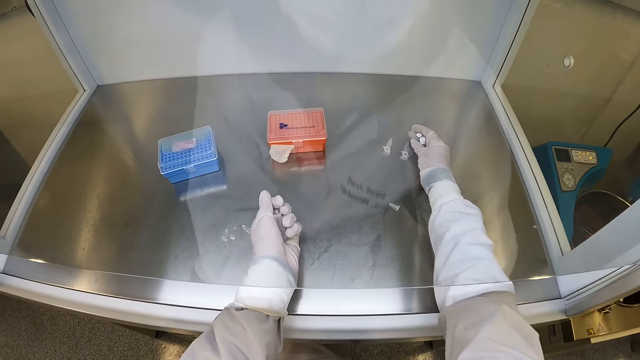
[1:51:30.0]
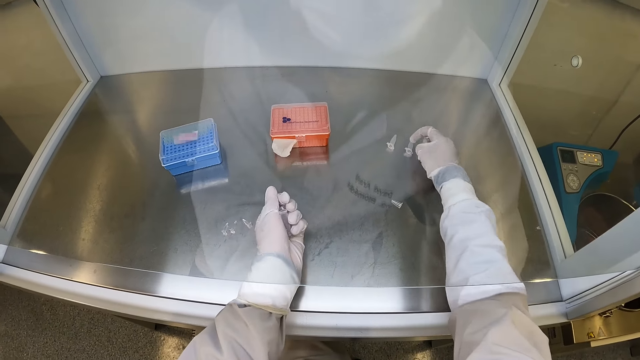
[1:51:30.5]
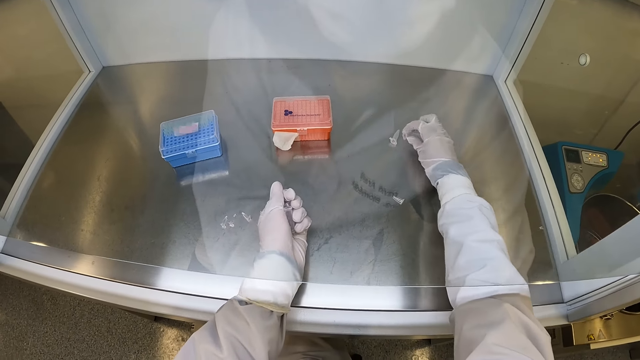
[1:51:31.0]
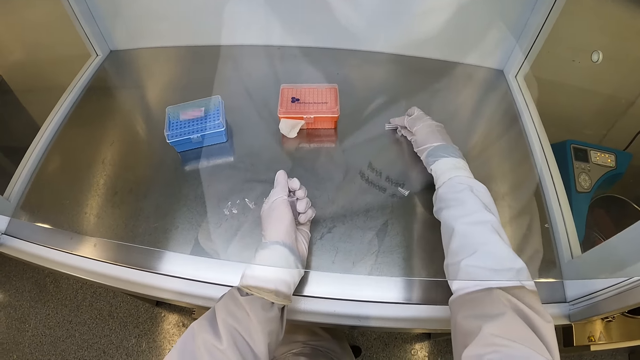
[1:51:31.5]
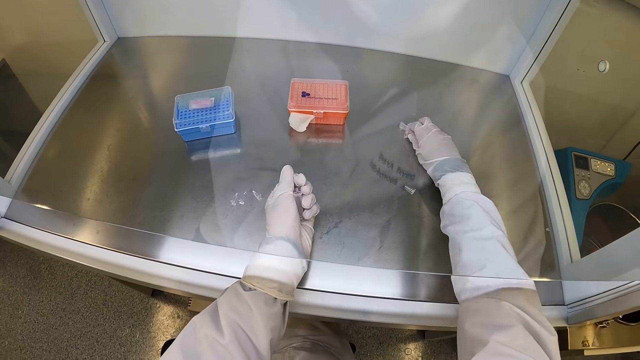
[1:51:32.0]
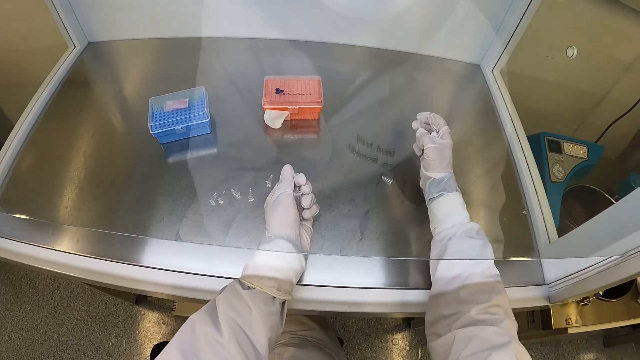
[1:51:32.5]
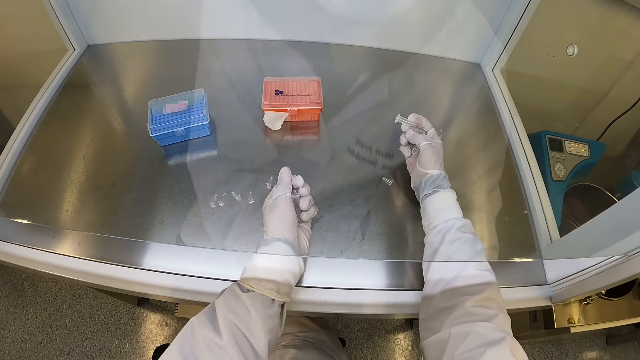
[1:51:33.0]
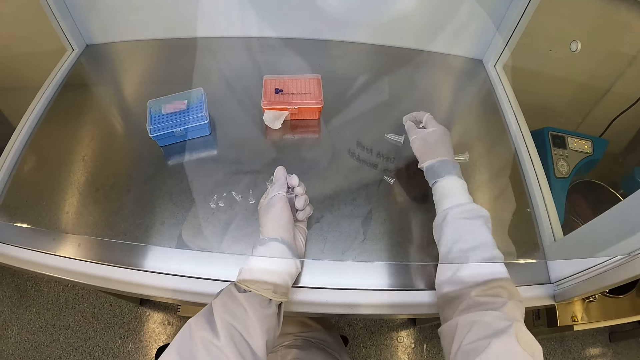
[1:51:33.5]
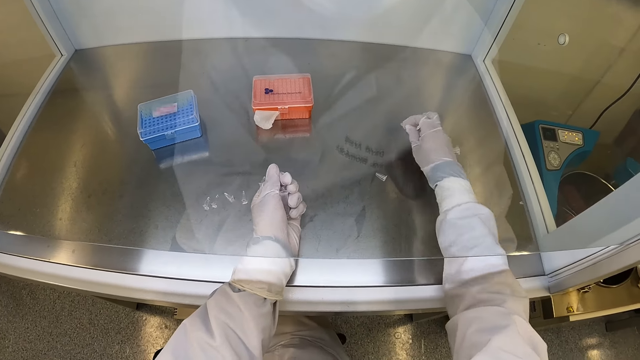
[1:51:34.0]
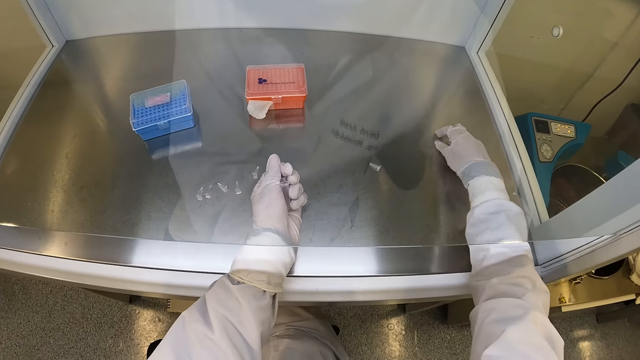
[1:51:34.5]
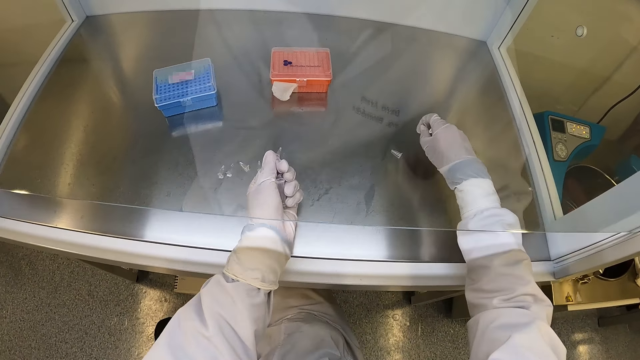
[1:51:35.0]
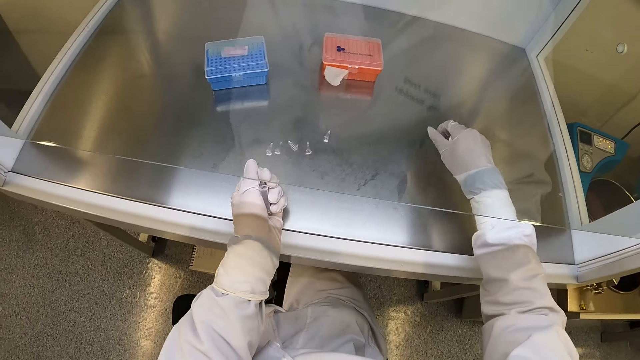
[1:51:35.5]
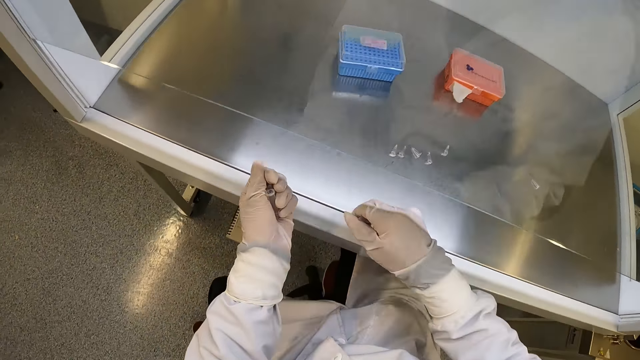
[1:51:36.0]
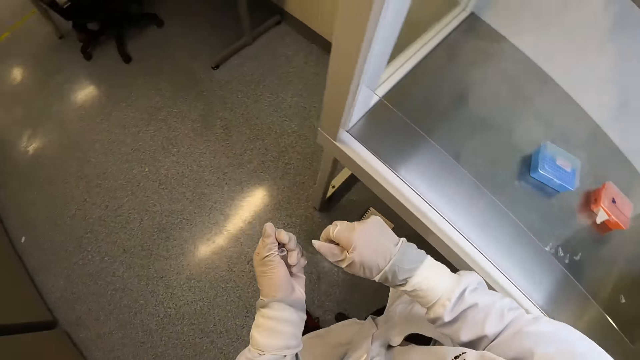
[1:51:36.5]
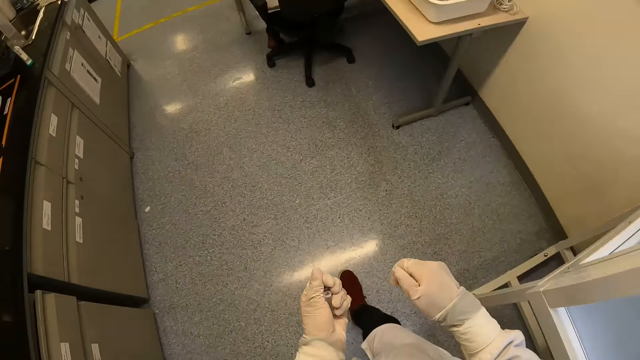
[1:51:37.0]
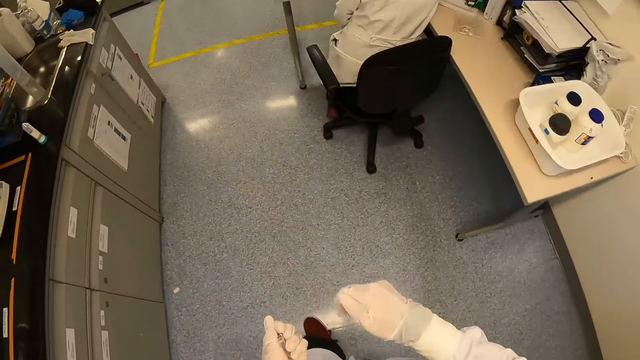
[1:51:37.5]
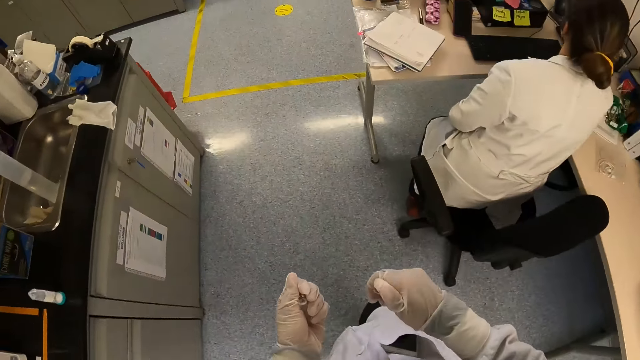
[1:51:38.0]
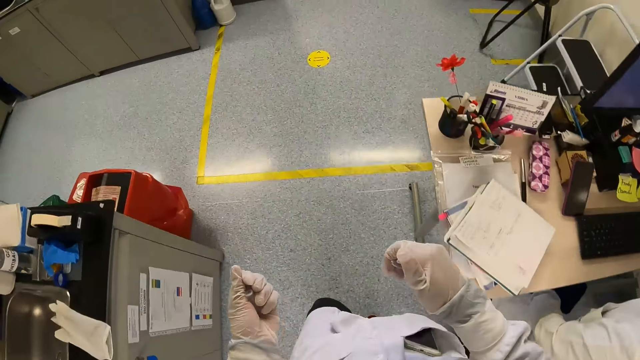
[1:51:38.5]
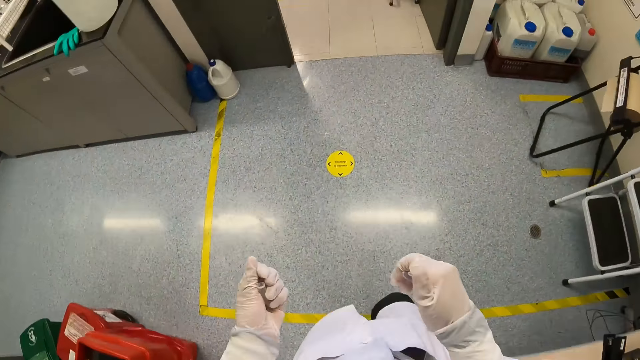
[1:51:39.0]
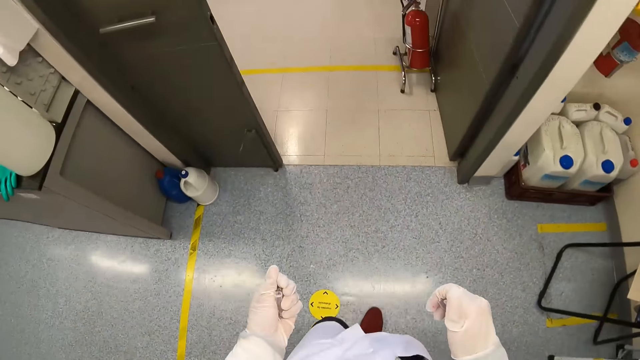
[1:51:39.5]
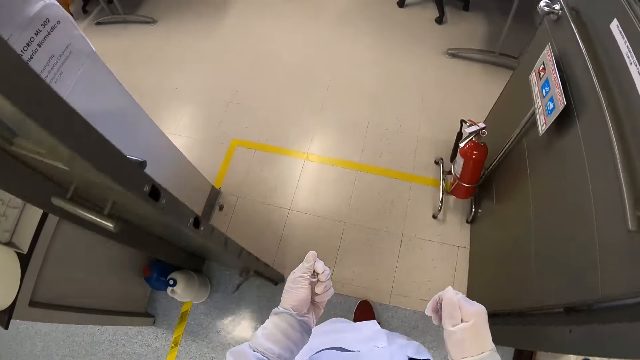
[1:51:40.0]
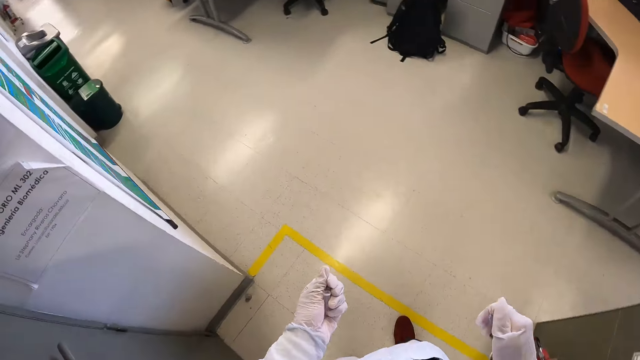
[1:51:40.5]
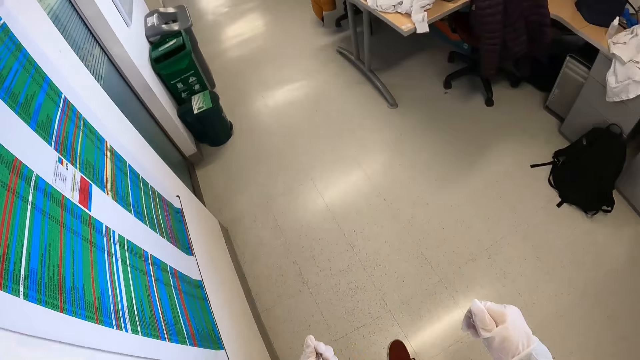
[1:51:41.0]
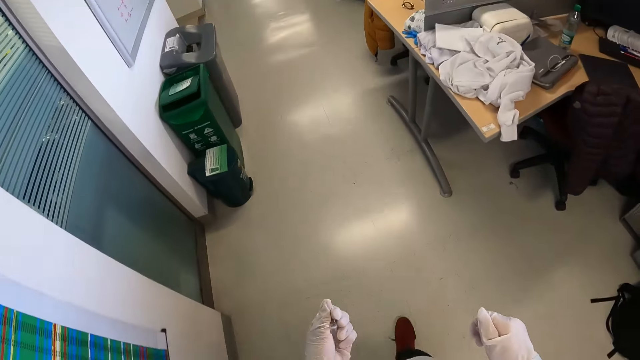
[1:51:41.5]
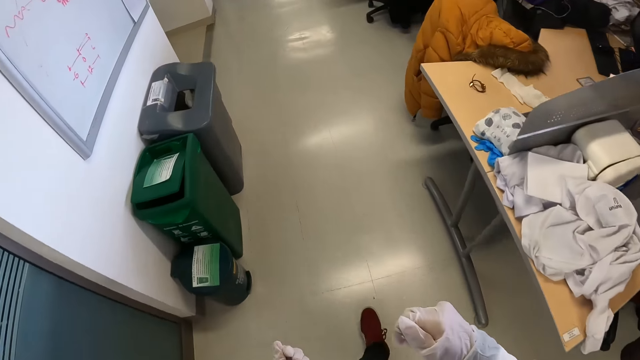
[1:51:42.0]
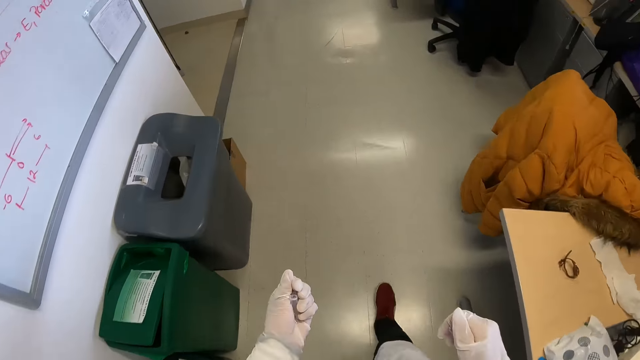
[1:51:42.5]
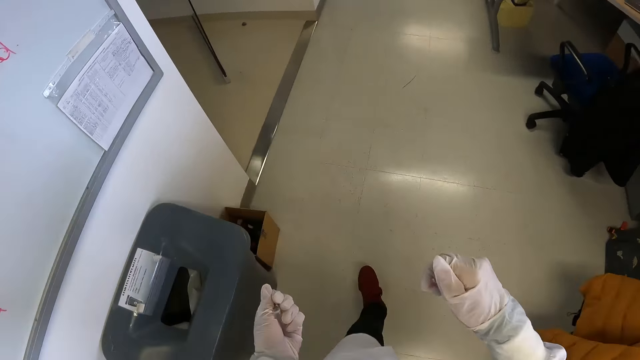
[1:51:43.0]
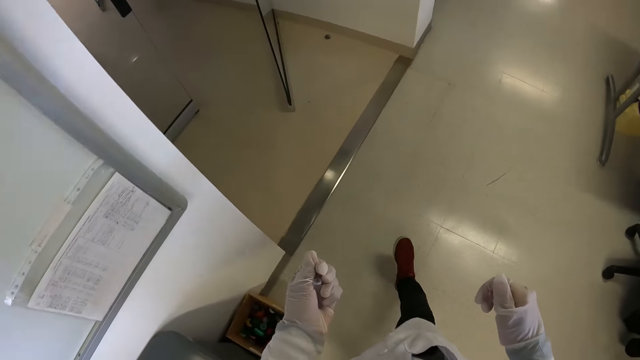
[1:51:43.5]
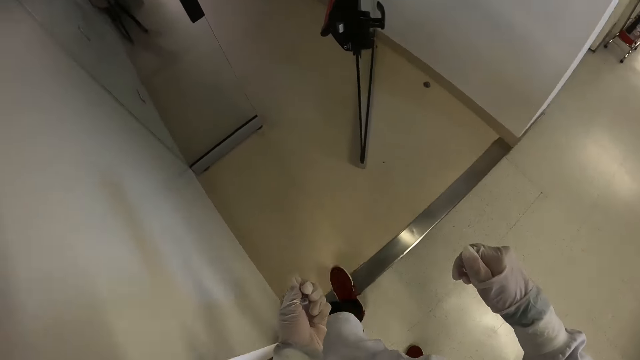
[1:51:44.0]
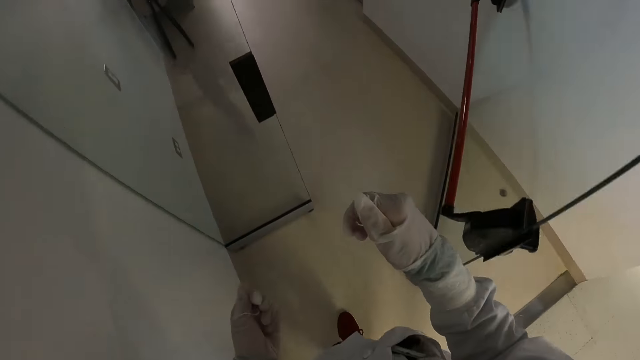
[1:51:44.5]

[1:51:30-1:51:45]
The camera wearer picks some vials from the biosafety cabinet with his right hand. He picks some microtubes from the biosafety cabinet with his right hand. He picks the microtubes from the biosafety cabinet with his right hand. He walks towards the room. He walks around the laboratory. He walks into the room from the laboratory. He walks towards the office.

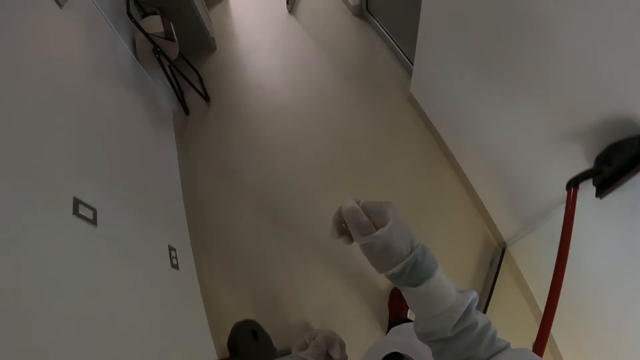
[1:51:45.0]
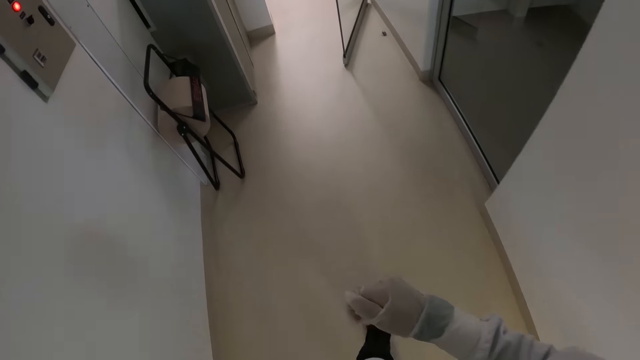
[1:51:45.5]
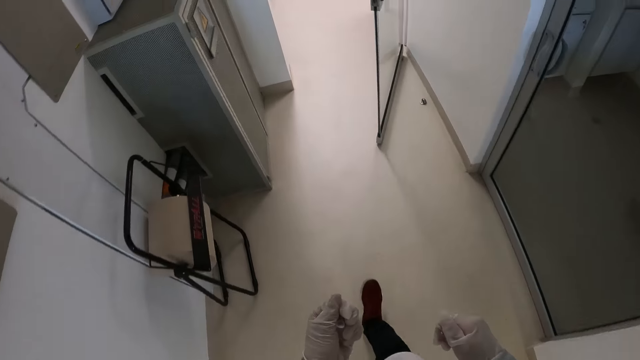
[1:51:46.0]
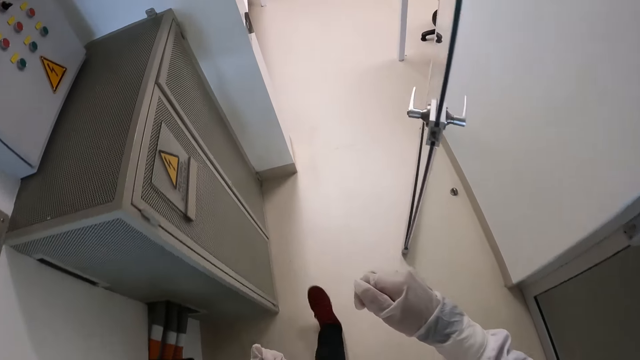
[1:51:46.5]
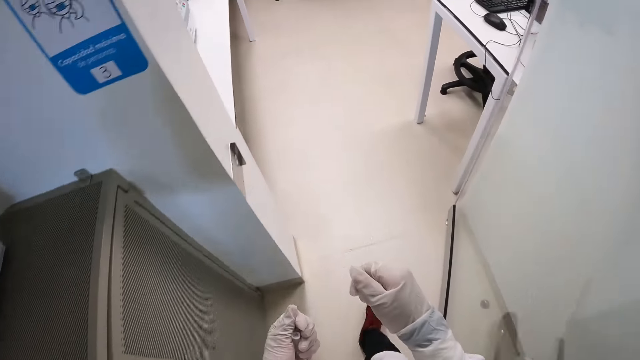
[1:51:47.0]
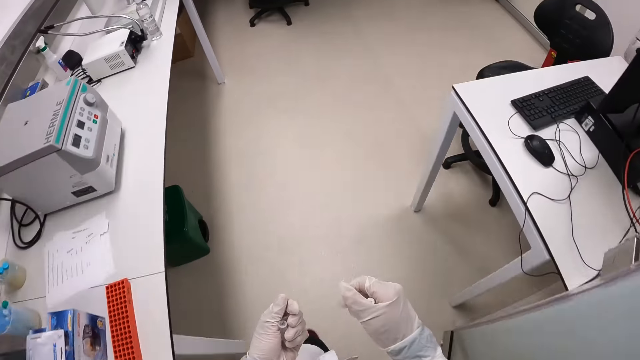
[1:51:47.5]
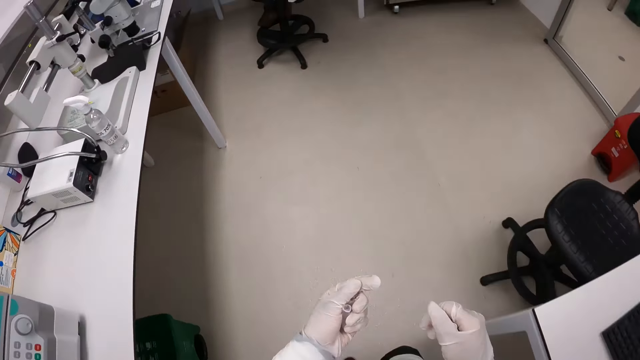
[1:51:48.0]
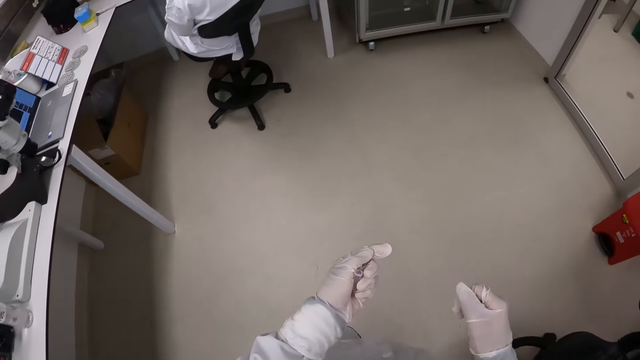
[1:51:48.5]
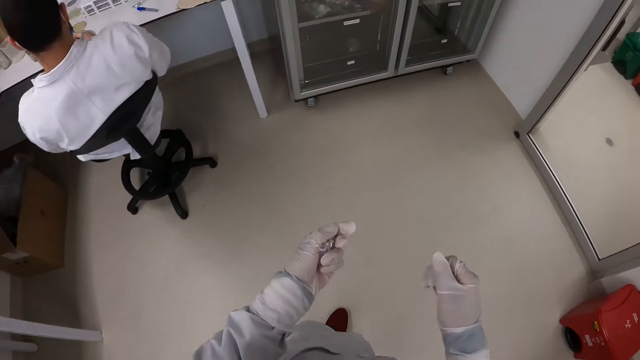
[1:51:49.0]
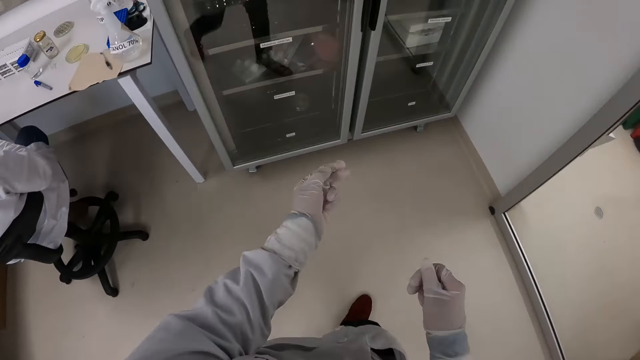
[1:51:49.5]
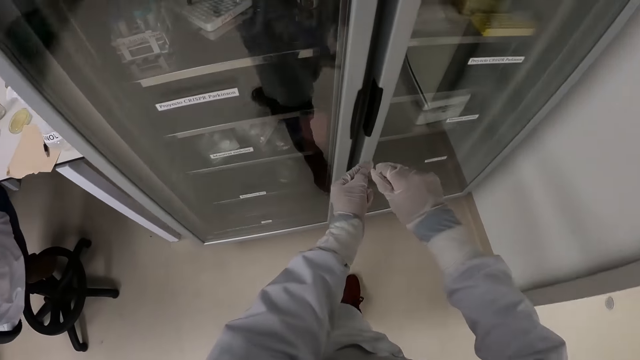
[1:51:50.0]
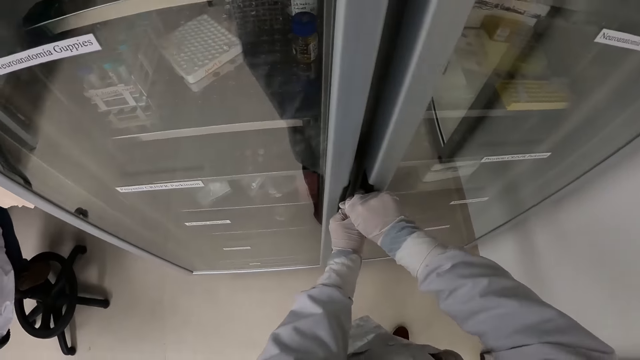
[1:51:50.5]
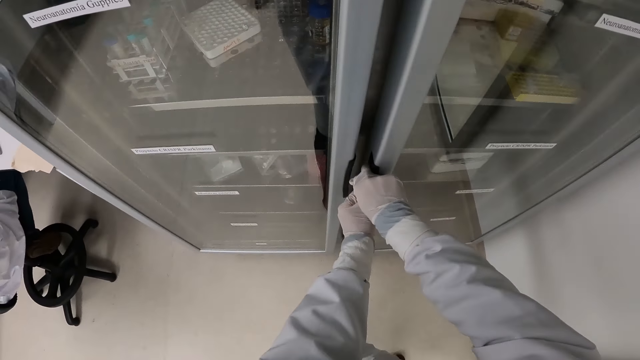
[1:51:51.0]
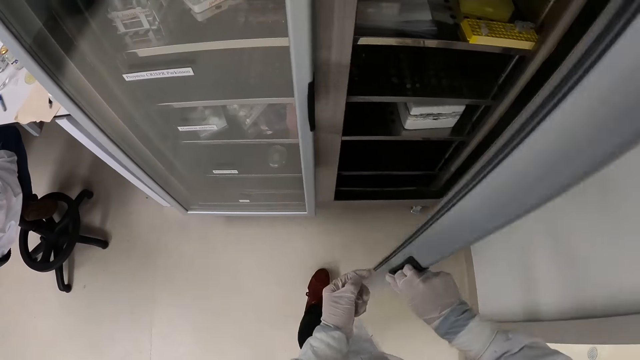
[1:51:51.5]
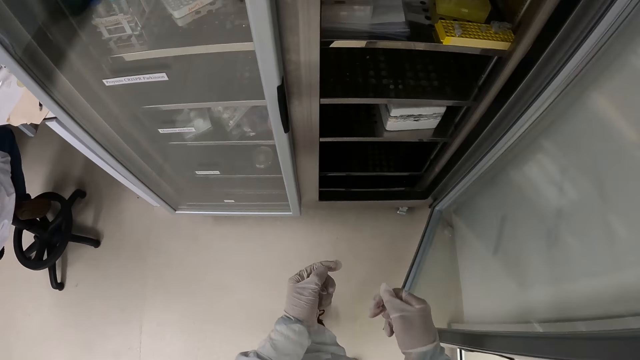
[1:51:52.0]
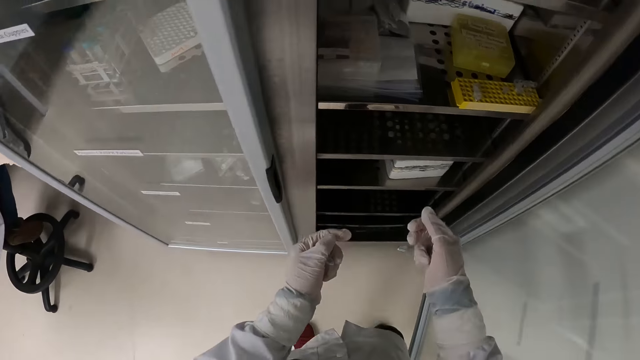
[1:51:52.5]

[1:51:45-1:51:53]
The camera wearer walks into the office from the room and walks towards the refrigerator. A man operates a phone in his right hand. The camera wearer opens the refrigerator with both hands.
